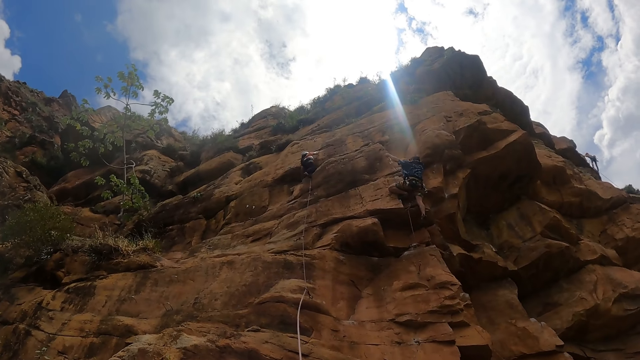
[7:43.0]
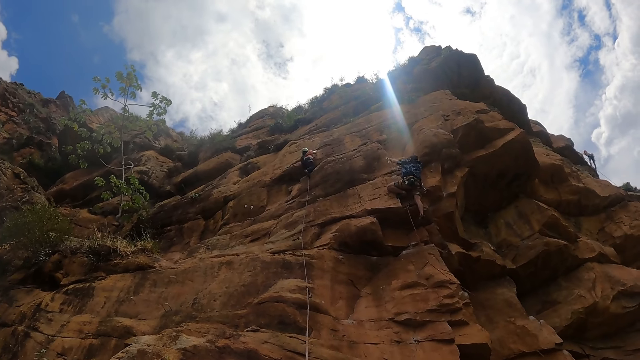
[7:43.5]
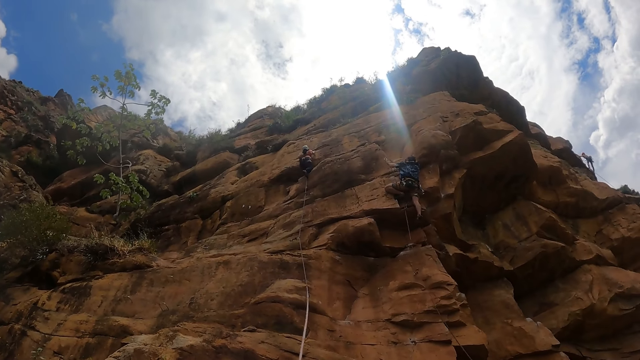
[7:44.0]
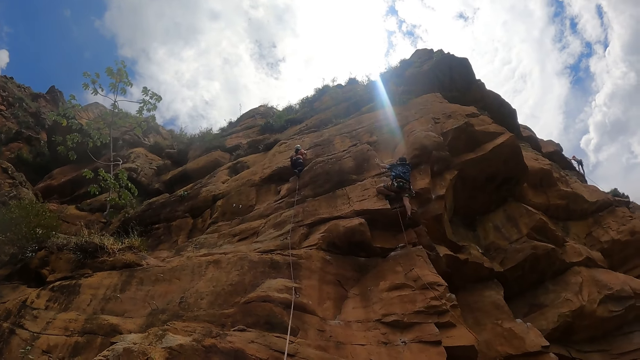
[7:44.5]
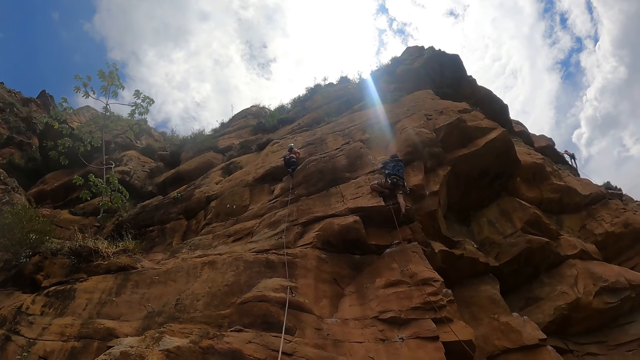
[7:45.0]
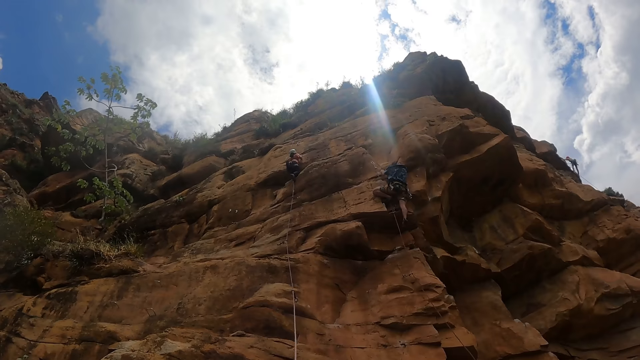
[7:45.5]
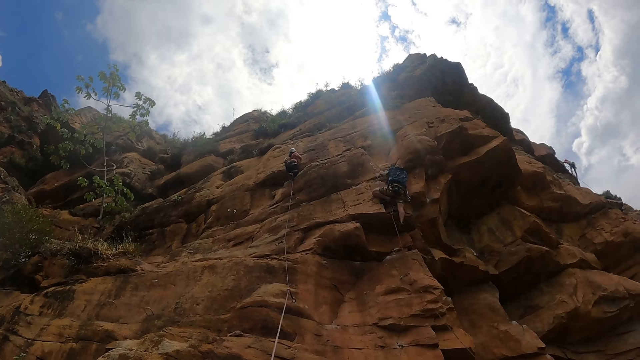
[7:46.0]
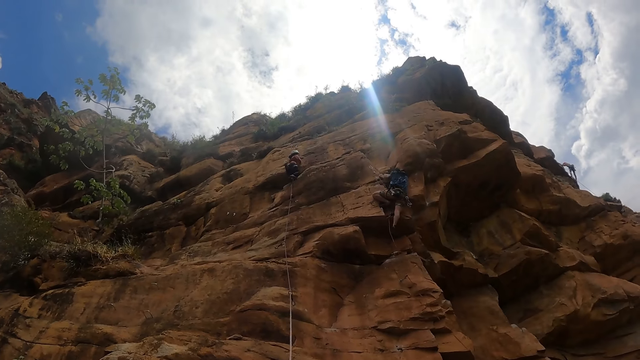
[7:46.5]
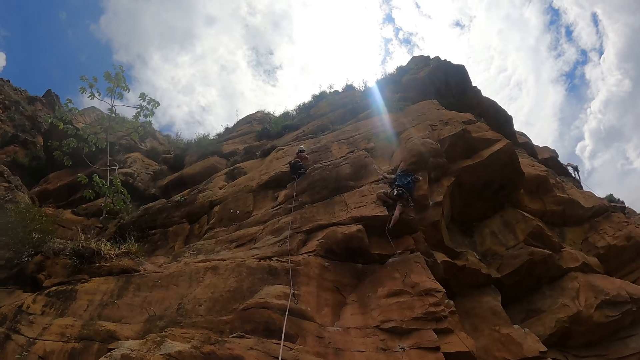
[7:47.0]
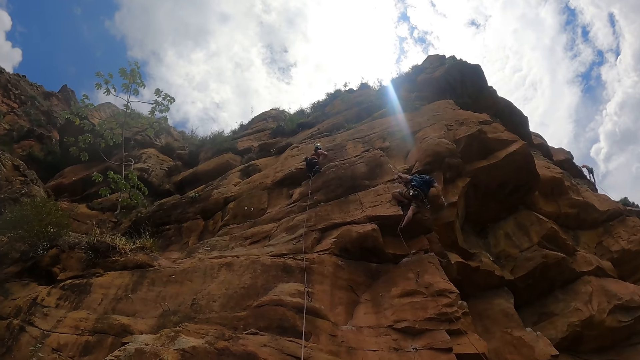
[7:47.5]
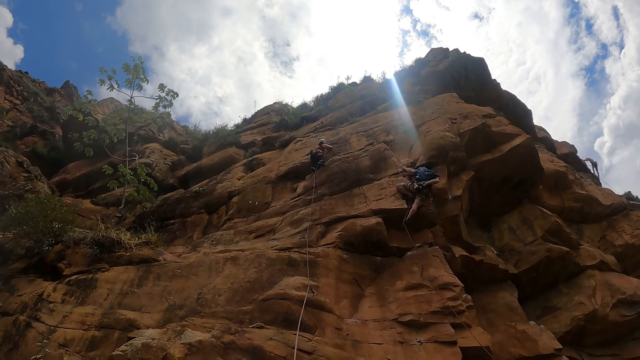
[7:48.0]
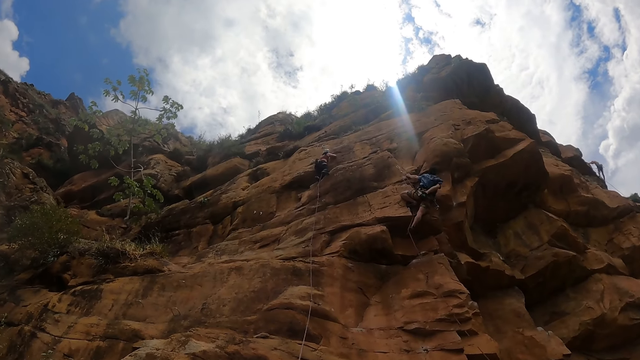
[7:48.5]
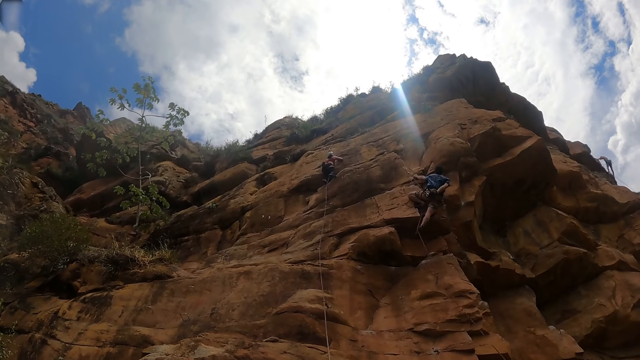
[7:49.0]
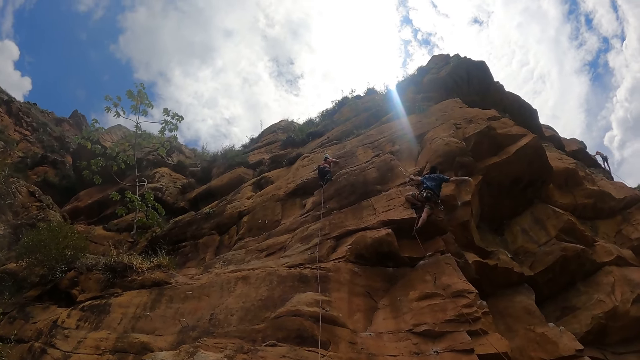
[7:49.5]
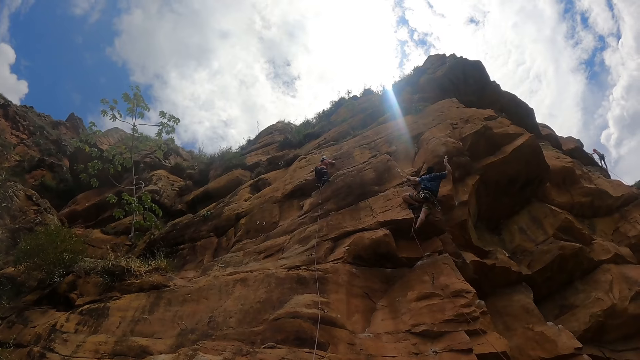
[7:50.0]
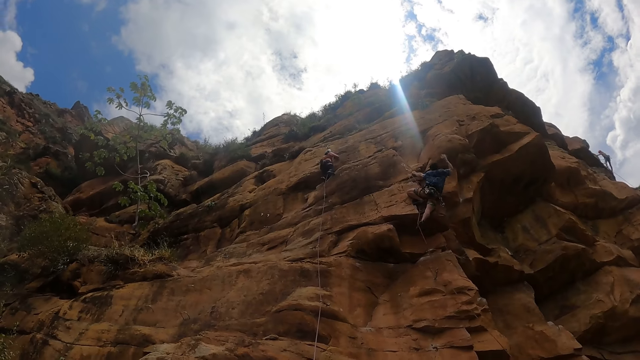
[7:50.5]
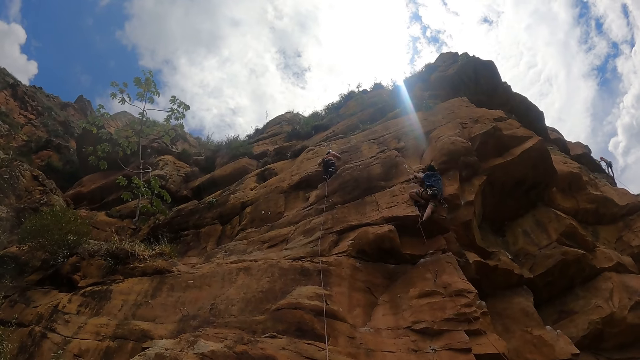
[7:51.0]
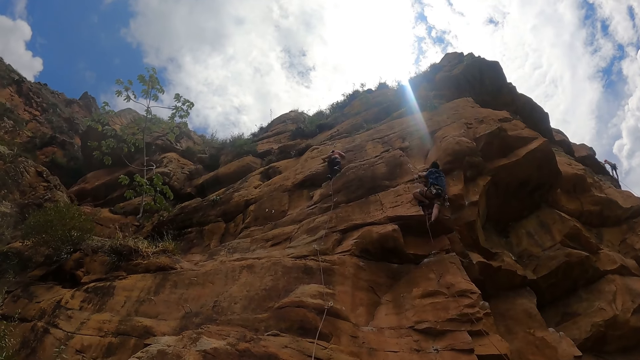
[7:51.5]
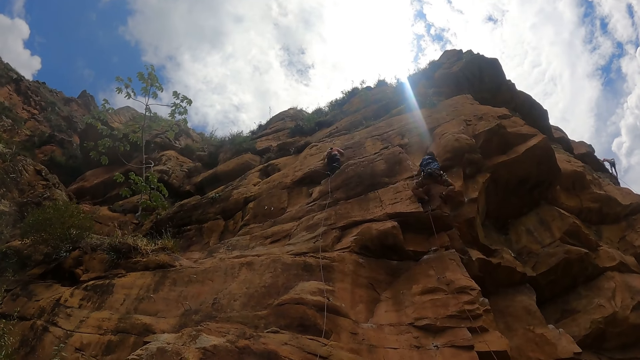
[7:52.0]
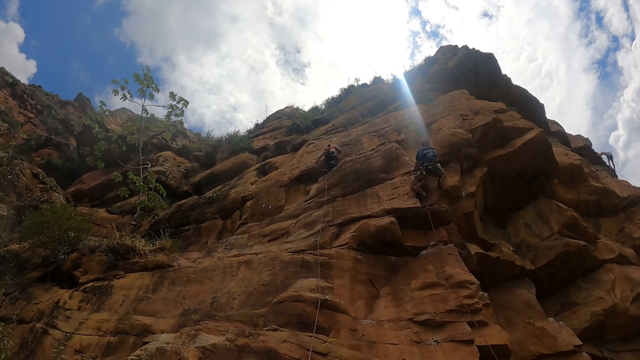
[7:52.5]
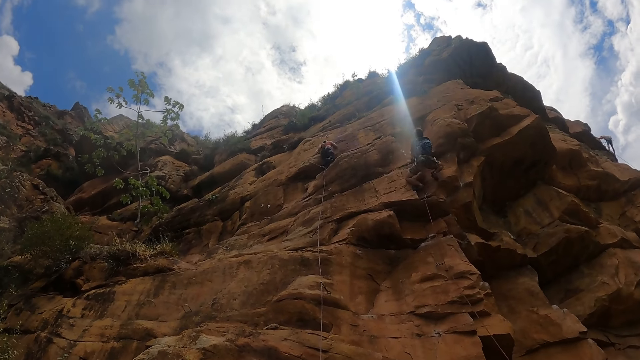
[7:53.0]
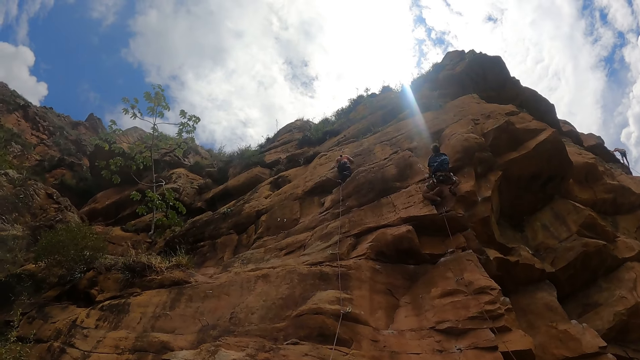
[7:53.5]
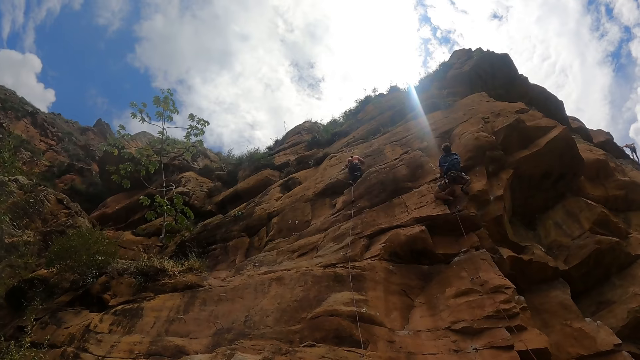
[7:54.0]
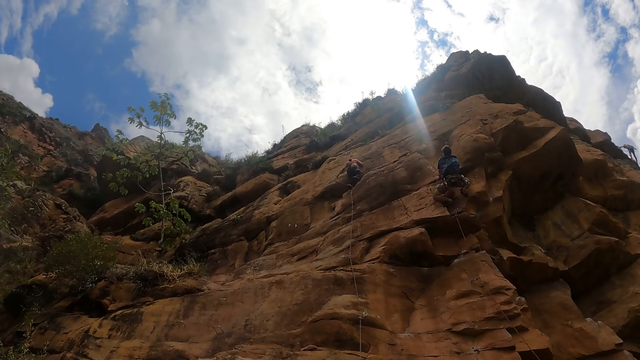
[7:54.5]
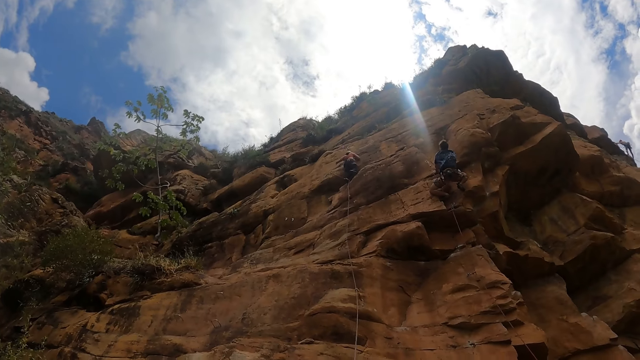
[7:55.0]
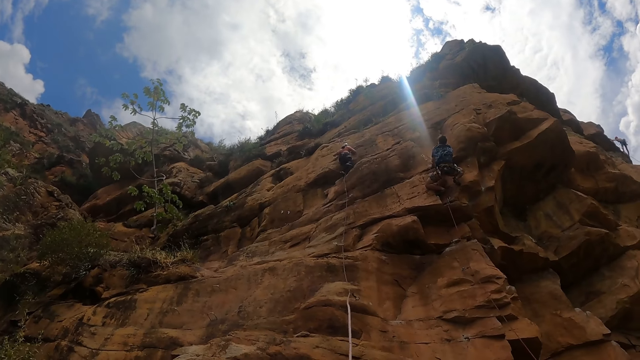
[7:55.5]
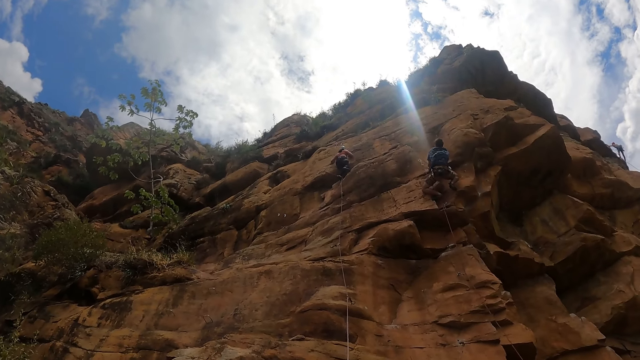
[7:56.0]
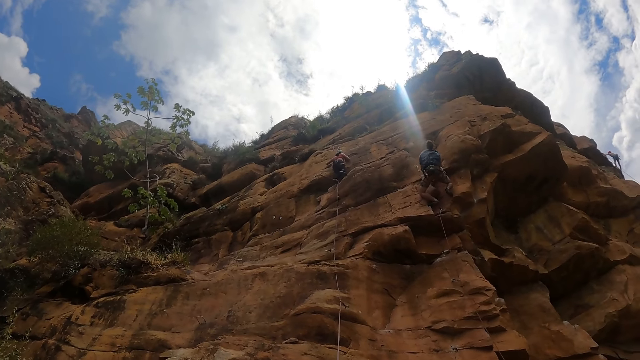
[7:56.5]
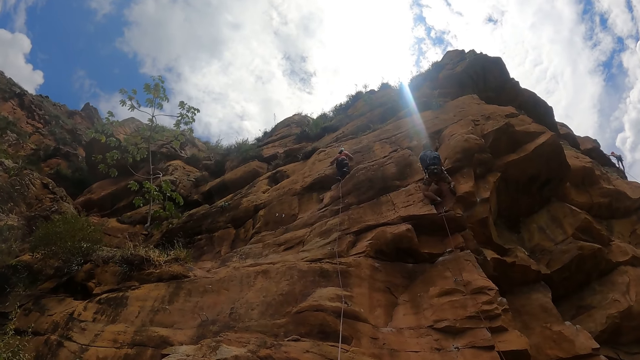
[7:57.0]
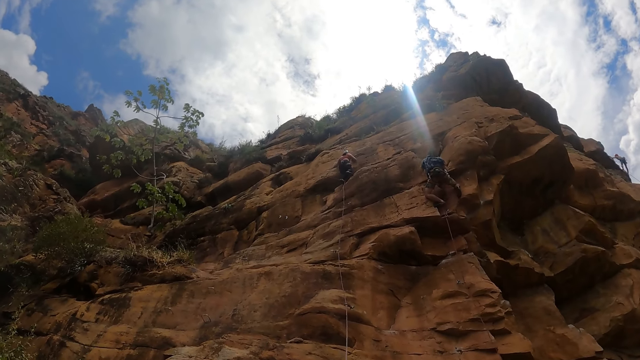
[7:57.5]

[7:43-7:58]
A man hangs a climbing rope on a quickdraw. The man dips his right hand in a chalk bag, shakes his hand and climbs a rock. A woman pulls the climbing rope.

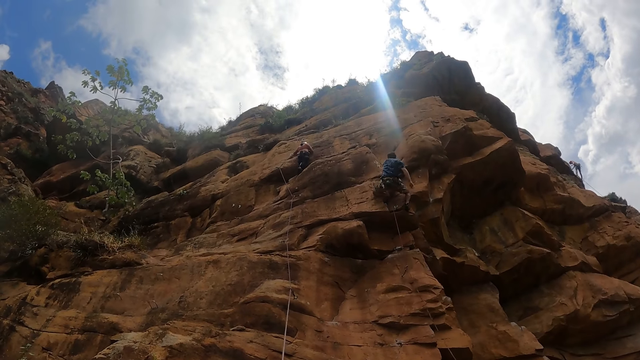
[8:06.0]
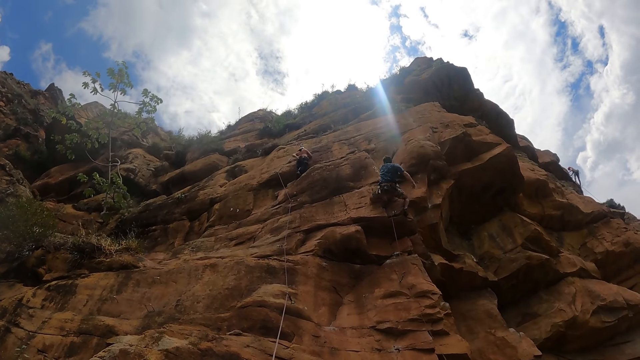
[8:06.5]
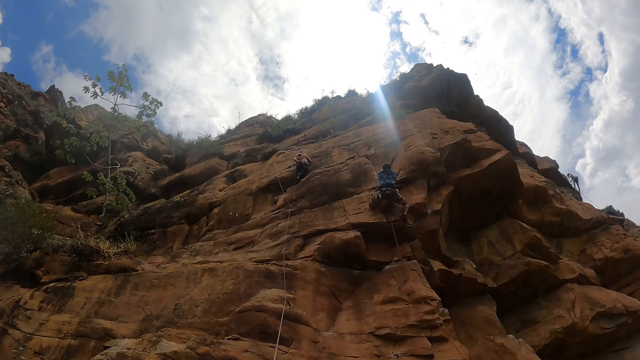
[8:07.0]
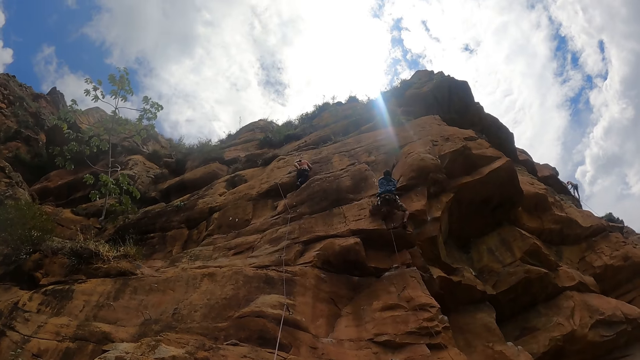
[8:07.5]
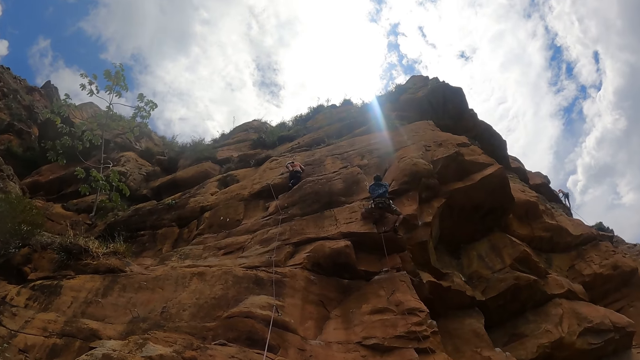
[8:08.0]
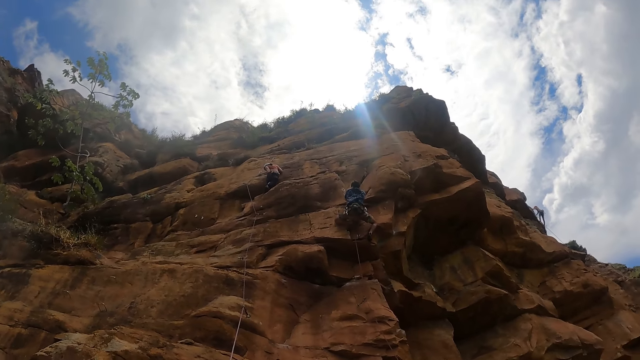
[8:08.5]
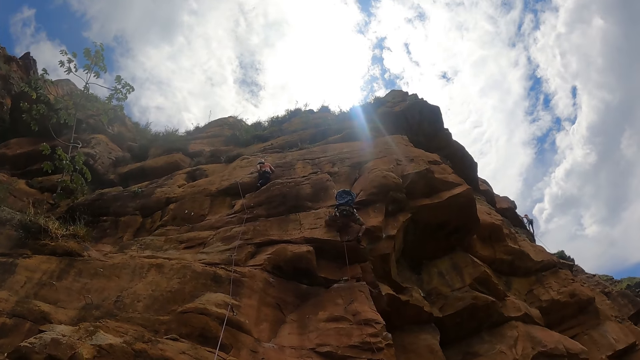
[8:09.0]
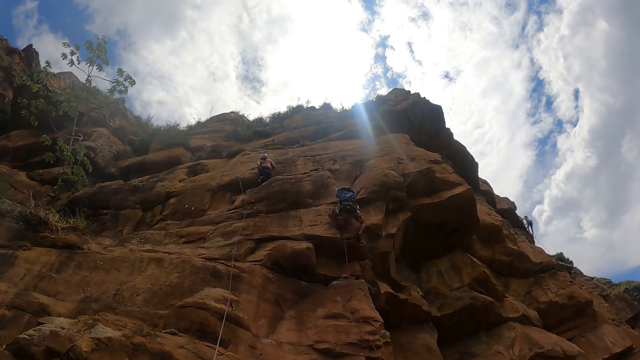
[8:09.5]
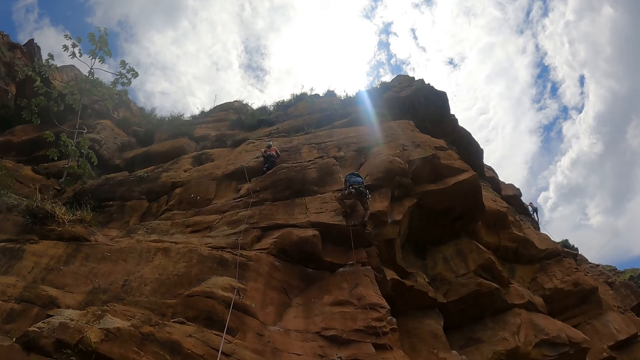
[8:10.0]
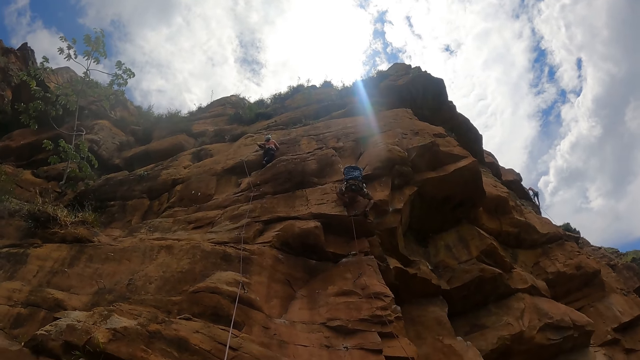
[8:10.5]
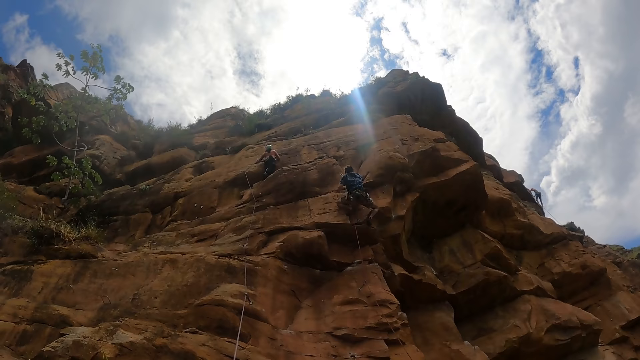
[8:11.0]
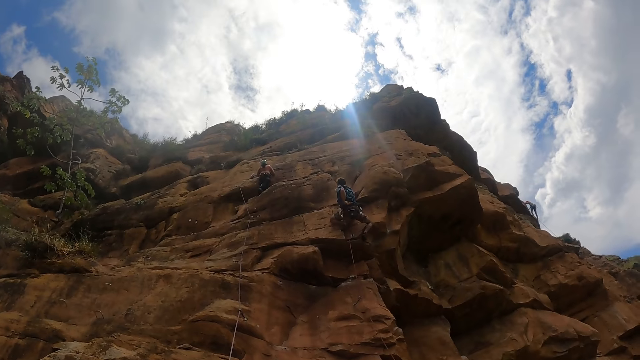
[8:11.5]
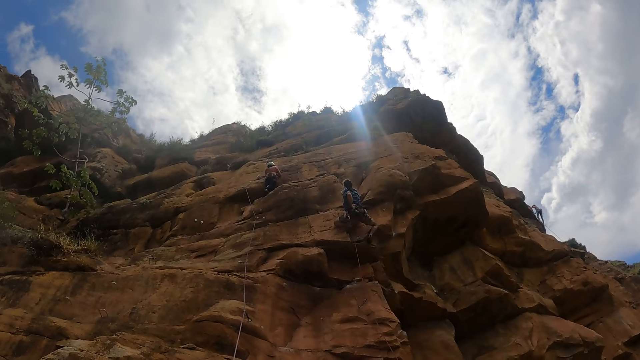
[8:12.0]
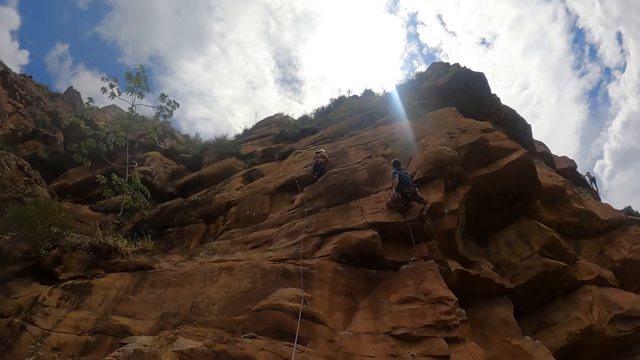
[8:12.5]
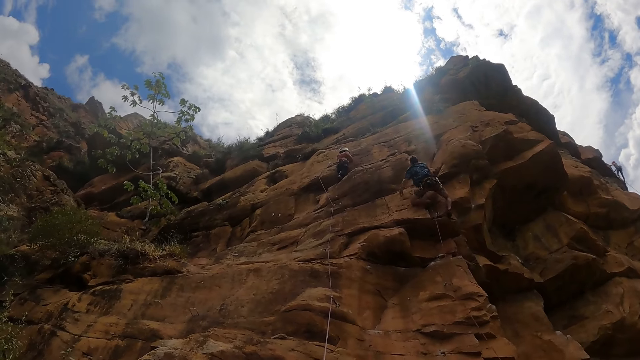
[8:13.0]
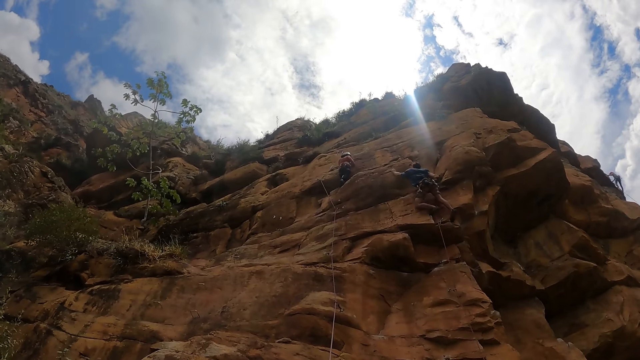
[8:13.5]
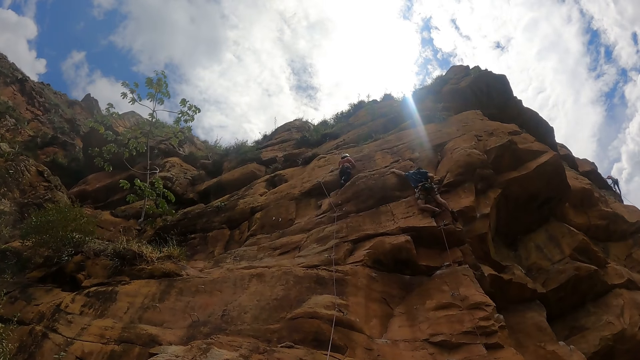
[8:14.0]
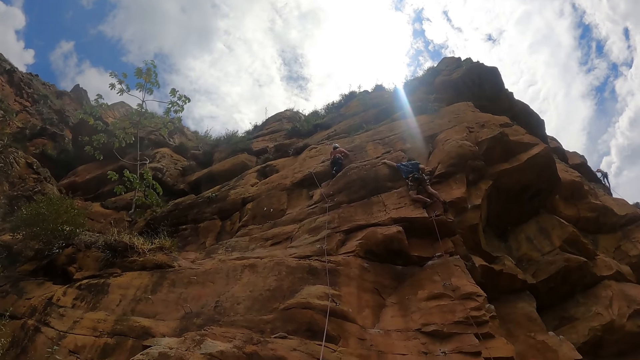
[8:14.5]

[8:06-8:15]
A woman dips her left hand in a chalk bag. A man dips his left hand in the chalk bag.
